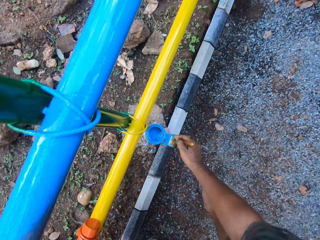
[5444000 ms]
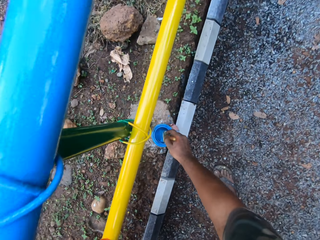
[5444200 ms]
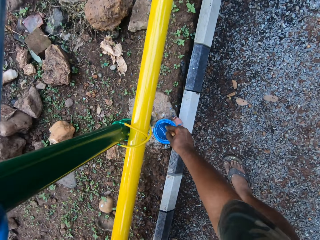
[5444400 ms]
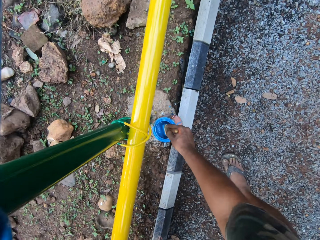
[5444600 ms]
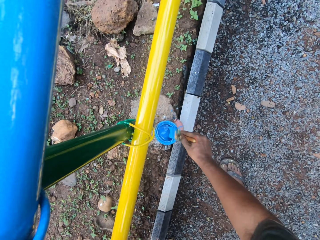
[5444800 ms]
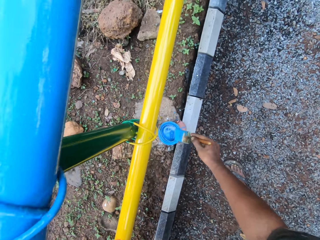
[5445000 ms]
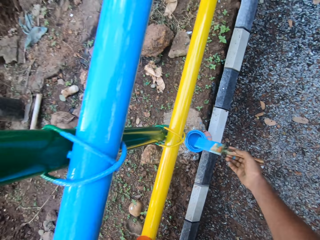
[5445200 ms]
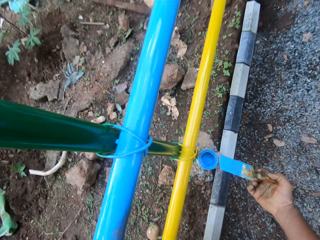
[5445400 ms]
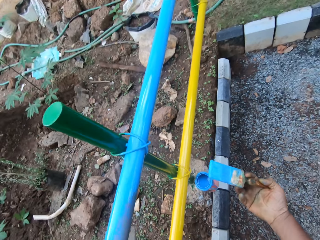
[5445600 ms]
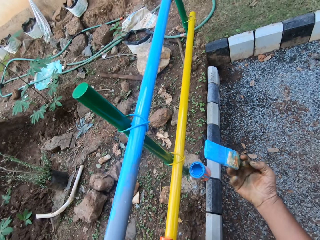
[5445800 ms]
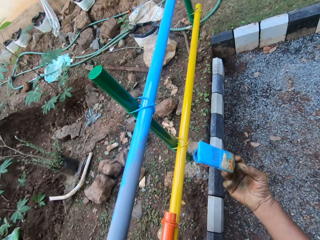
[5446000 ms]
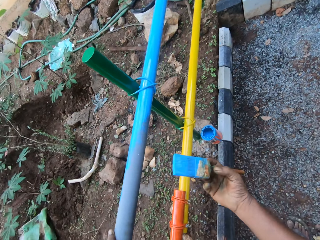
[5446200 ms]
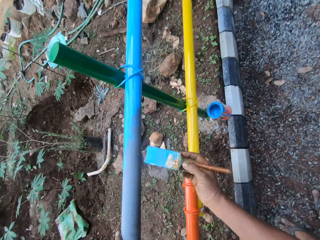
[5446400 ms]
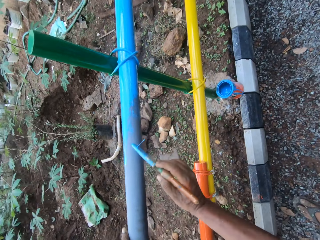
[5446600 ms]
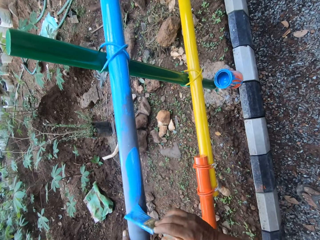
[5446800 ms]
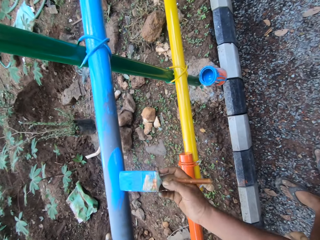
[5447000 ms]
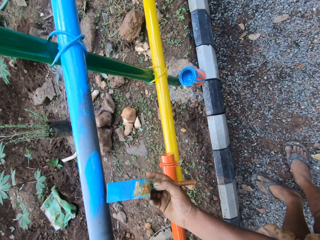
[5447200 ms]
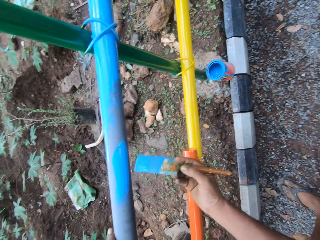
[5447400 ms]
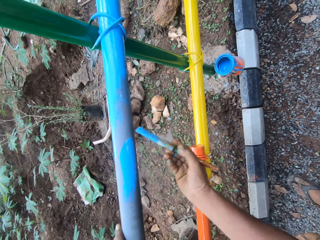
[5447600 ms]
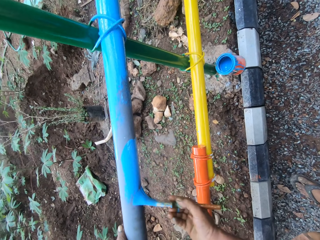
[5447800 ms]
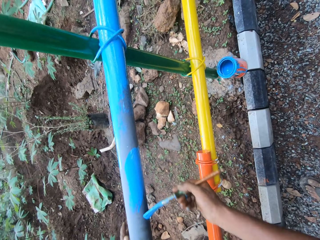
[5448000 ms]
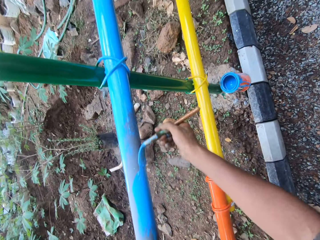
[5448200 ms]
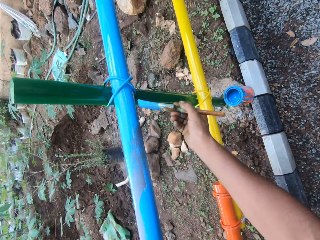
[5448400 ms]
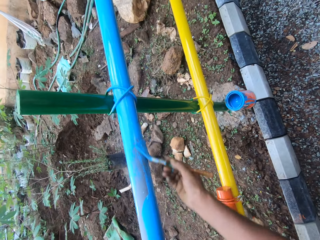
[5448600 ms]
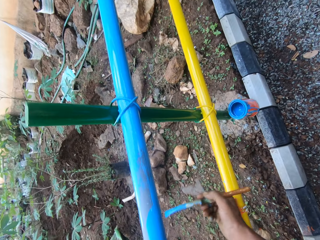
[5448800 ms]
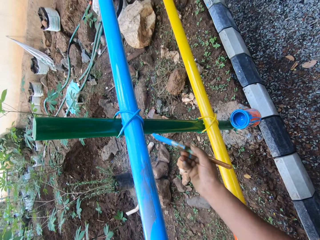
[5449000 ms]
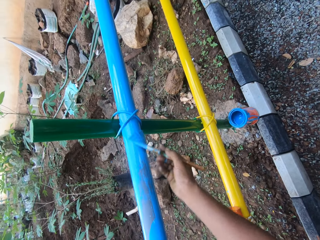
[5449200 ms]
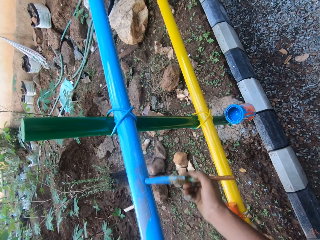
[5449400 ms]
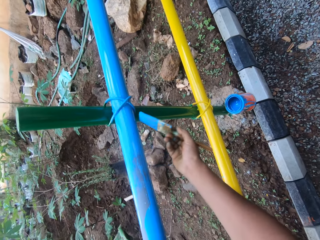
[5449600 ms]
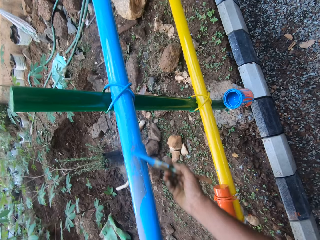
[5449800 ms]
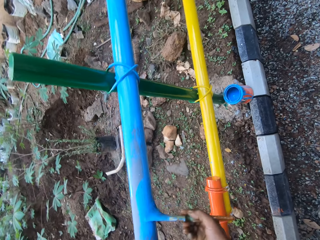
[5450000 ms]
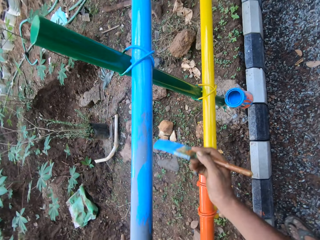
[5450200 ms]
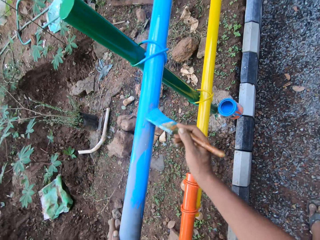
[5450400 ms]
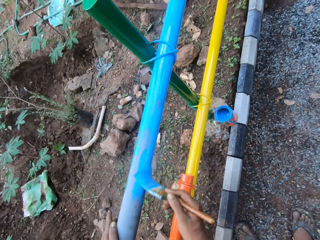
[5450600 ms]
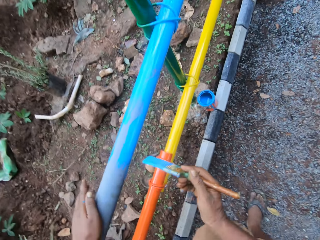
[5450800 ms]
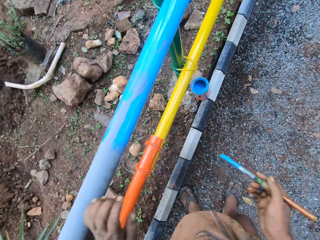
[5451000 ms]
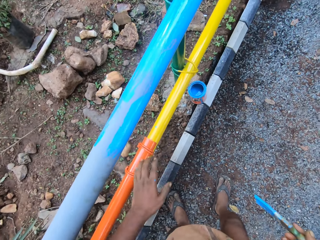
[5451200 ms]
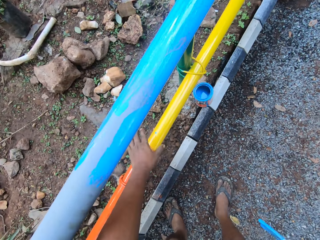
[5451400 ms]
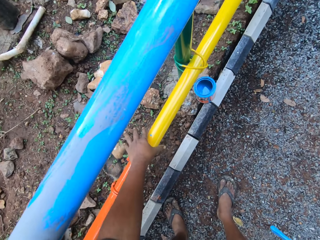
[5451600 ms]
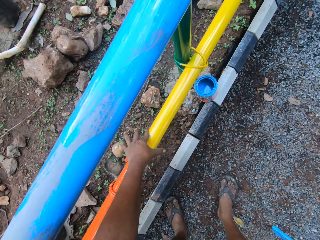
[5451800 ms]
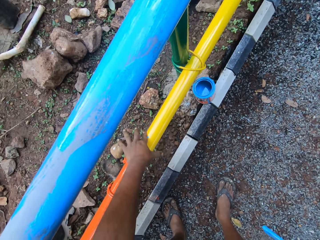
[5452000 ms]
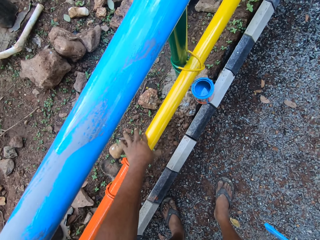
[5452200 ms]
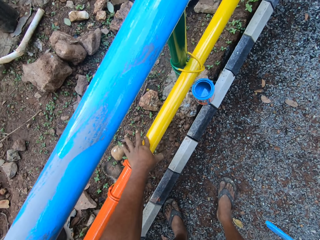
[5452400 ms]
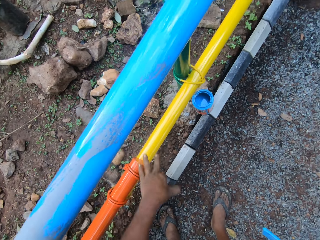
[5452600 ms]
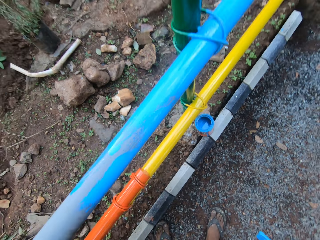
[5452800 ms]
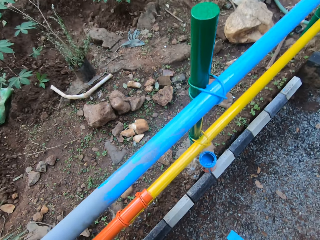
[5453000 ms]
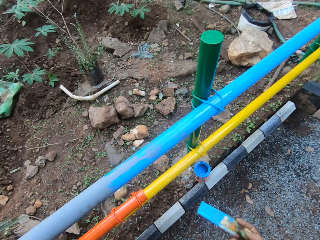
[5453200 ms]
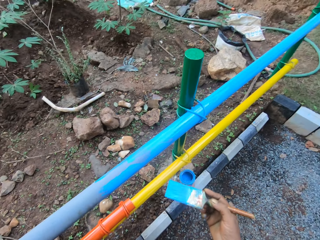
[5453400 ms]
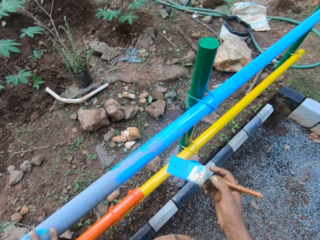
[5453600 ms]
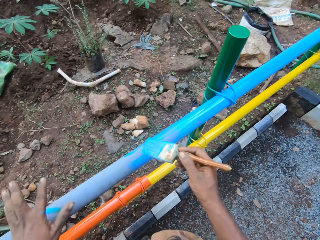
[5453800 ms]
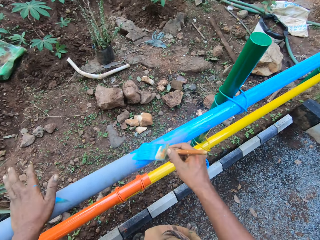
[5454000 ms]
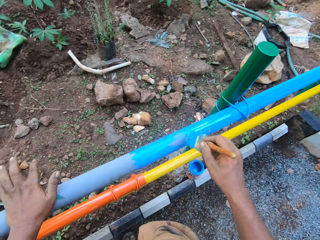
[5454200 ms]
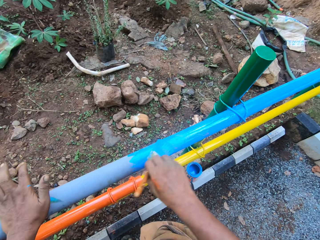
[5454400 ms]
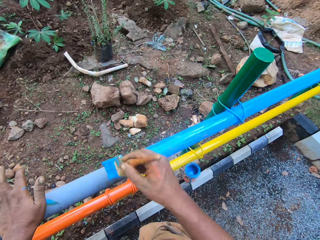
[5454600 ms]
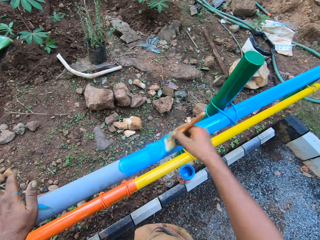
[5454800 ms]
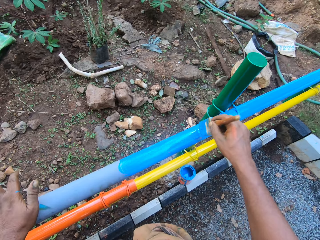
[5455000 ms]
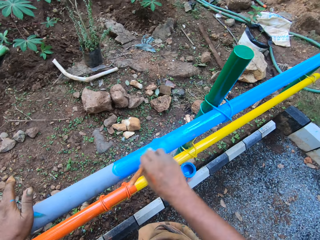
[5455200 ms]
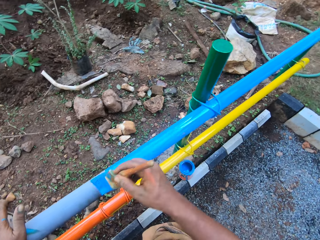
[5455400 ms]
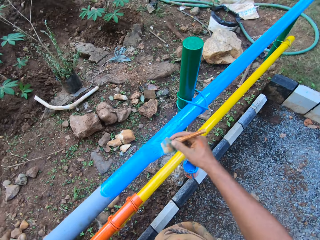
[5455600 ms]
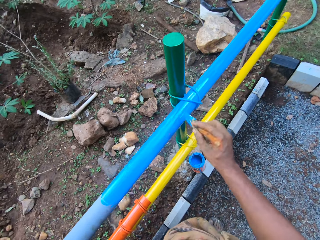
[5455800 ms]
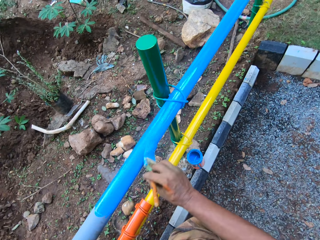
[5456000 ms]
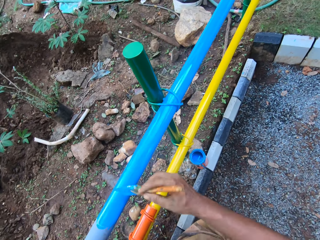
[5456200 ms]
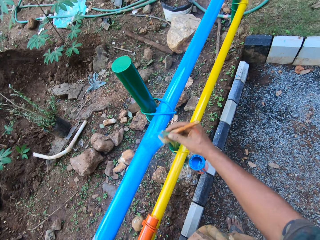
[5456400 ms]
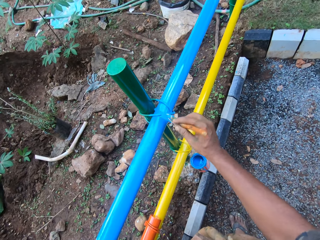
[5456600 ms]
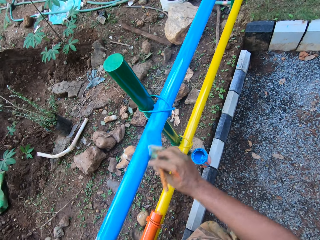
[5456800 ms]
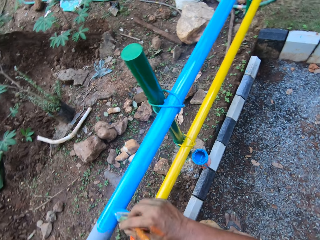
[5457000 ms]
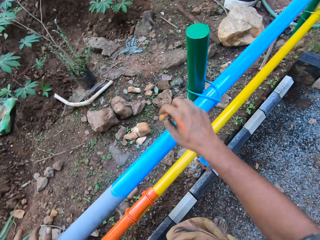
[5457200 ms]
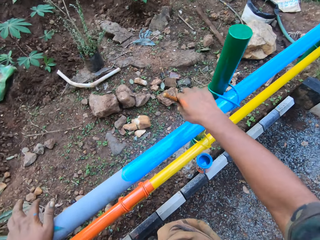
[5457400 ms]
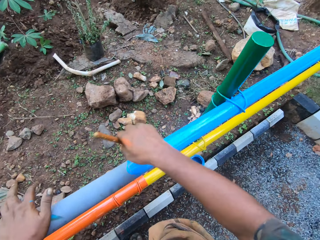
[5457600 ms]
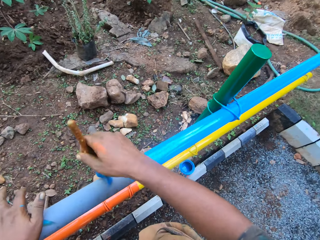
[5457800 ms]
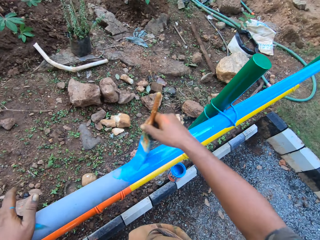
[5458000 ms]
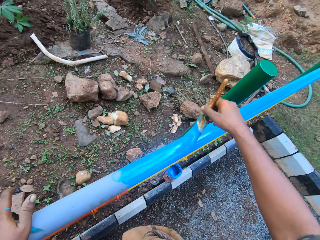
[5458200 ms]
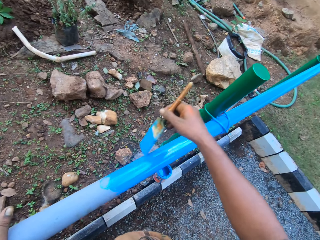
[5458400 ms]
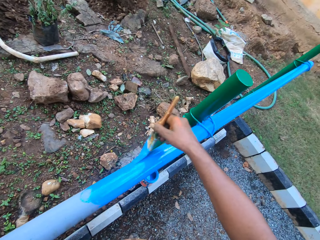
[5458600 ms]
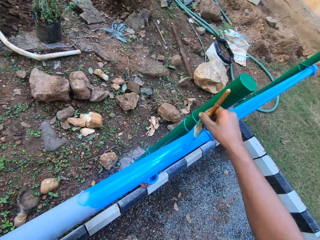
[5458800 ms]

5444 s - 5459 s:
The camera wearer dips the paint brush in the paint can. They paint the metal rod. They wipe paint. They place a hand on the metal rod. They paint the metal rod.

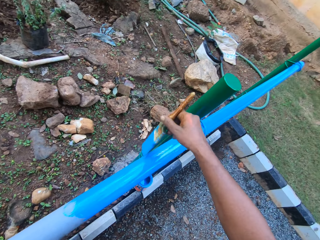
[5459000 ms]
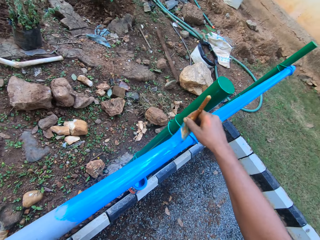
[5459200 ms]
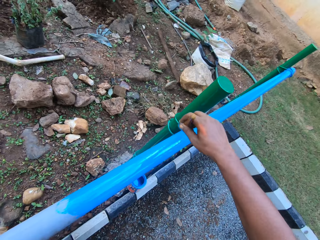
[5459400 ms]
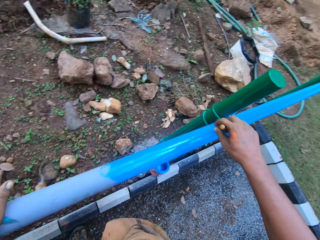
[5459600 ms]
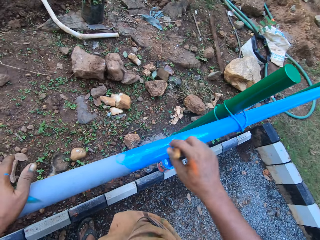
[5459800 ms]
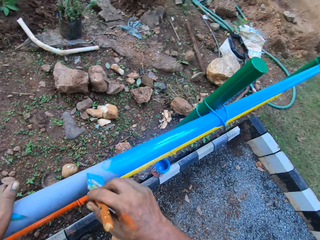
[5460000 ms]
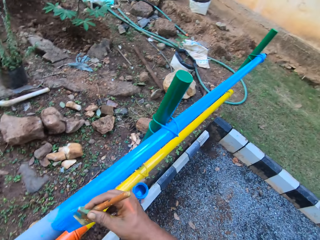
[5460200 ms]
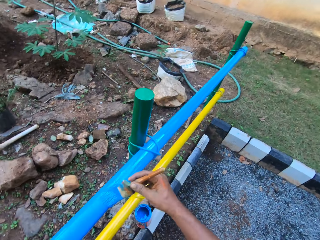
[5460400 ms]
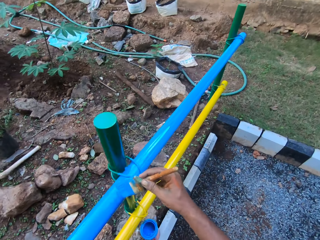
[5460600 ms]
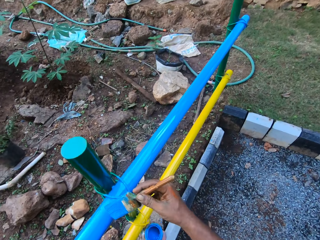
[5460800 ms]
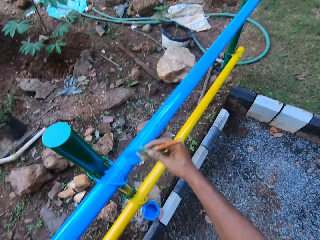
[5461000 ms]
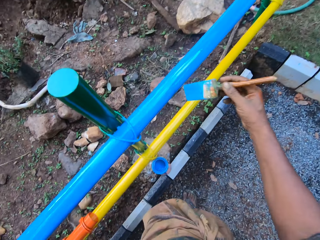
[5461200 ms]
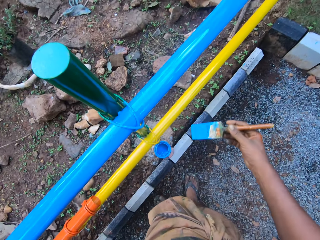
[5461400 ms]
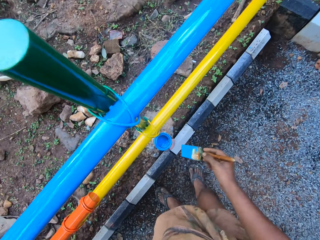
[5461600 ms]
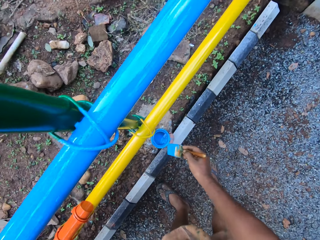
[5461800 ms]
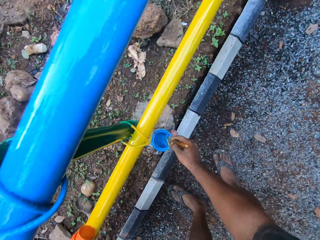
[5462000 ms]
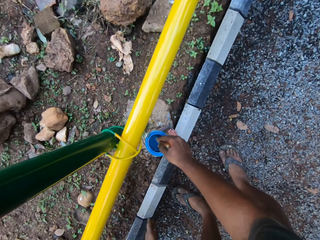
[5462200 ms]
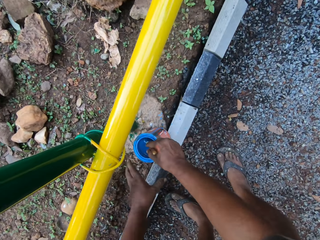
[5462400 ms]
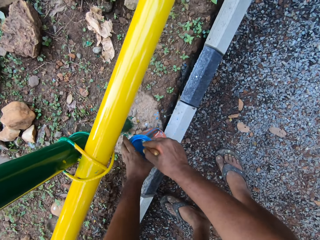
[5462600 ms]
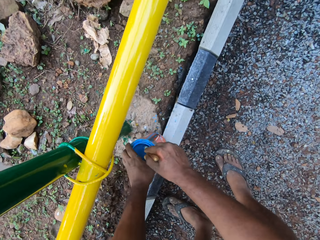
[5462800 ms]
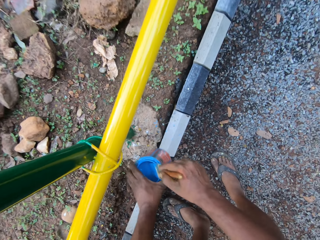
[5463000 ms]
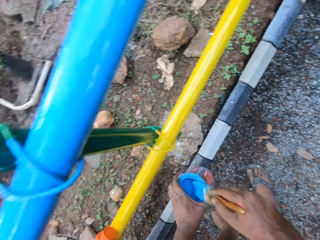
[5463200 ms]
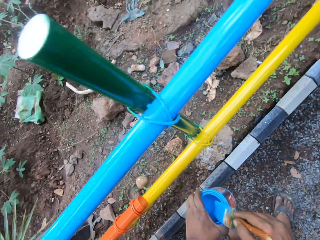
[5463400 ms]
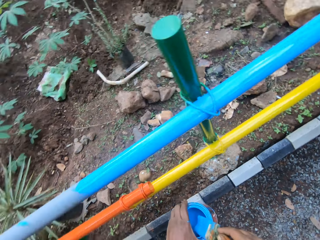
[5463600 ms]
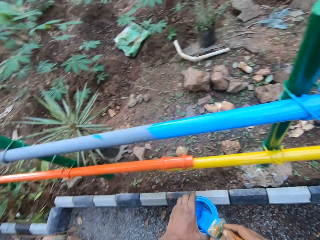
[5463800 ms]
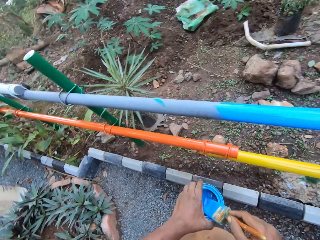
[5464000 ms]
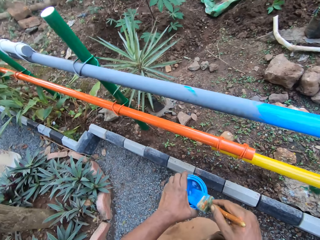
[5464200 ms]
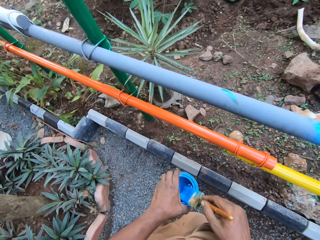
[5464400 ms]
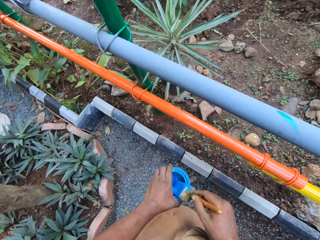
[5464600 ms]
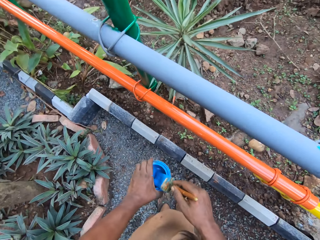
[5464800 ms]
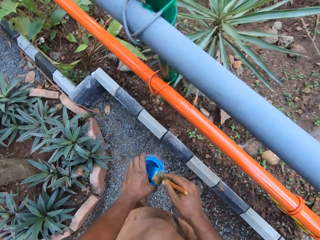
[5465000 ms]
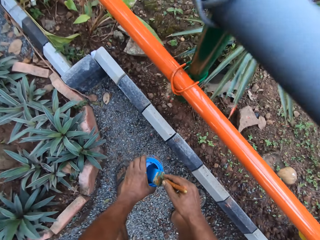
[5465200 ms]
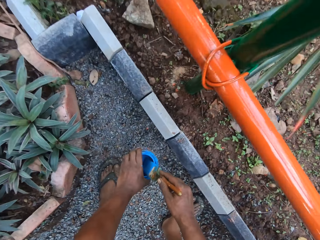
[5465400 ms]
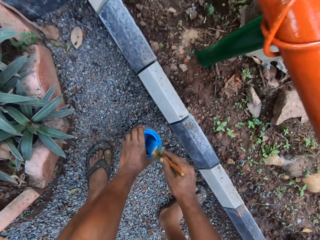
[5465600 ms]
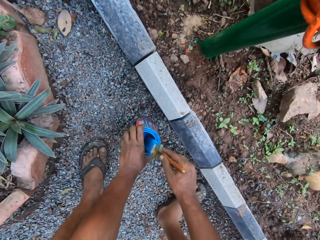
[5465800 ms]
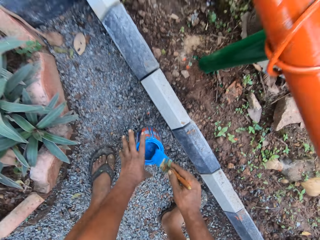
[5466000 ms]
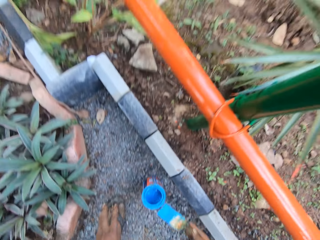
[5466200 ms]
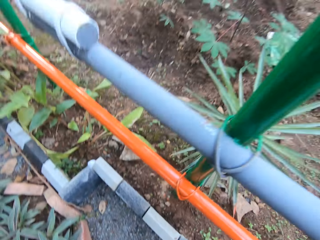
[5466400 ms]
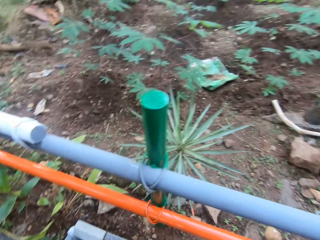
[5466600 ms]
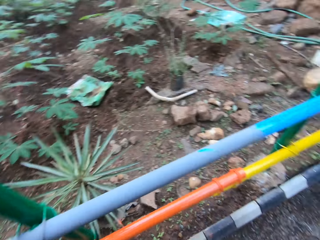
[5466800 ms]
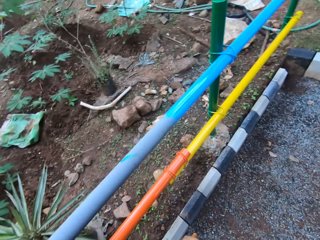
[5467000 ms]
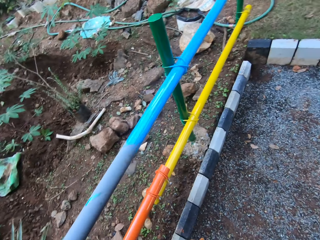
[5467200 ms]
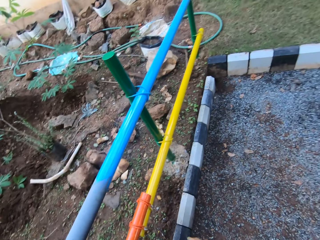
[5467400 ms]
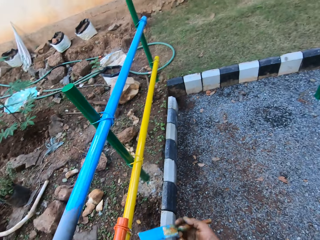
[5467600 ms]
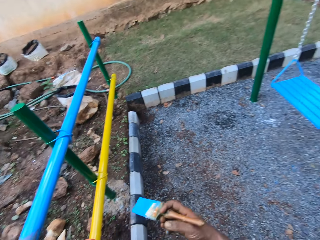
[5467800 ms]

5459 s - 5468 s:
The camera wearer dips the paint brush in the paint can. They pick up the paint can. They walk around. They drop the paint can. They look around.
